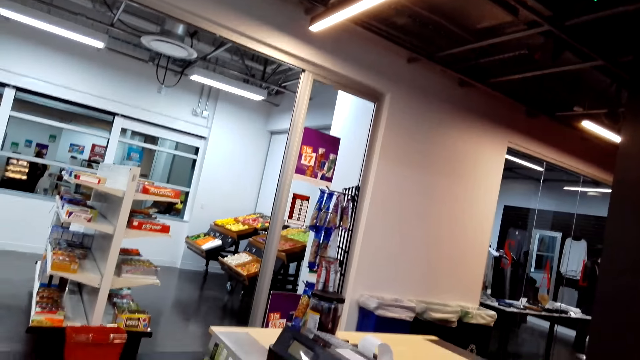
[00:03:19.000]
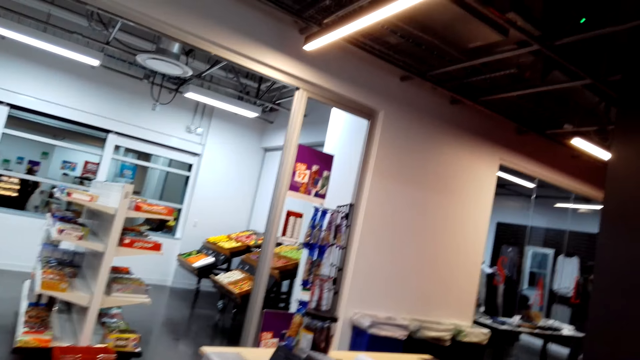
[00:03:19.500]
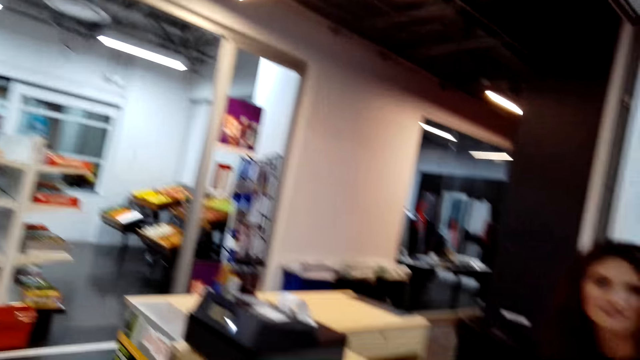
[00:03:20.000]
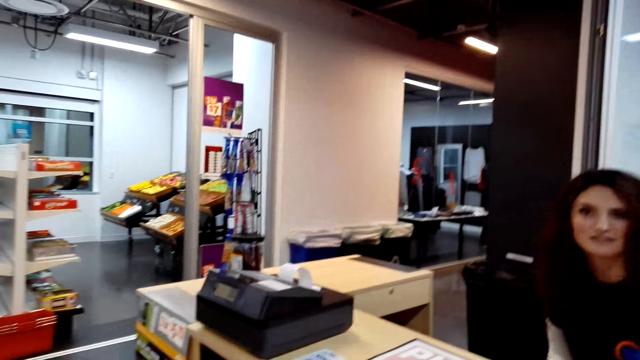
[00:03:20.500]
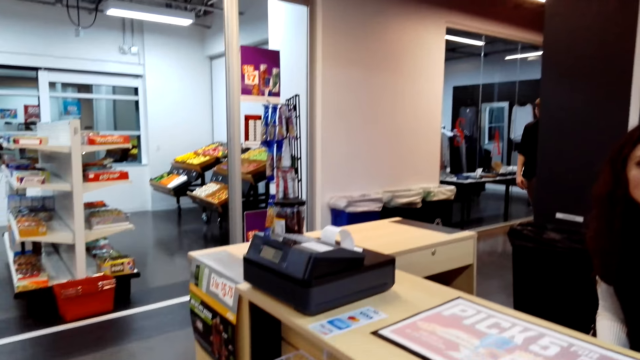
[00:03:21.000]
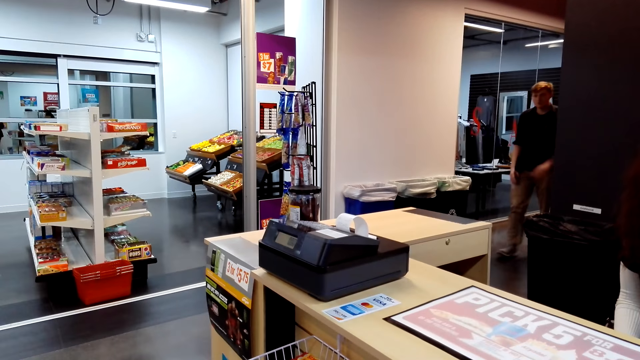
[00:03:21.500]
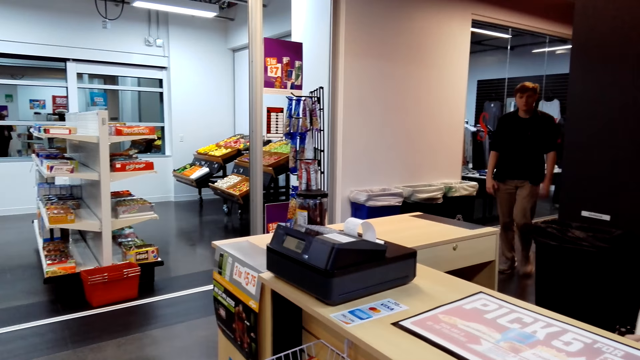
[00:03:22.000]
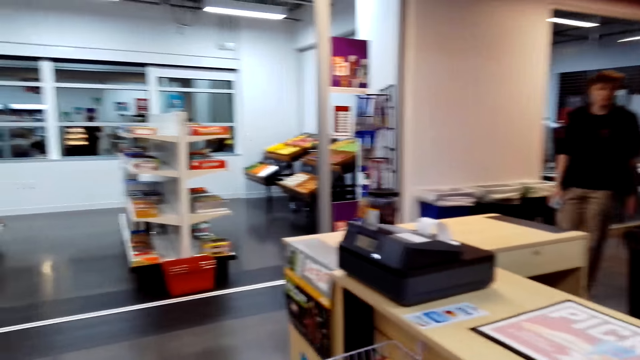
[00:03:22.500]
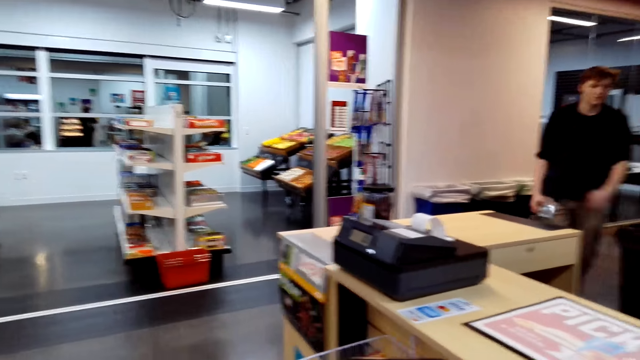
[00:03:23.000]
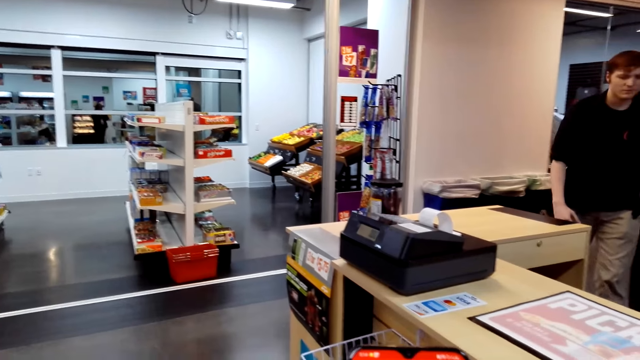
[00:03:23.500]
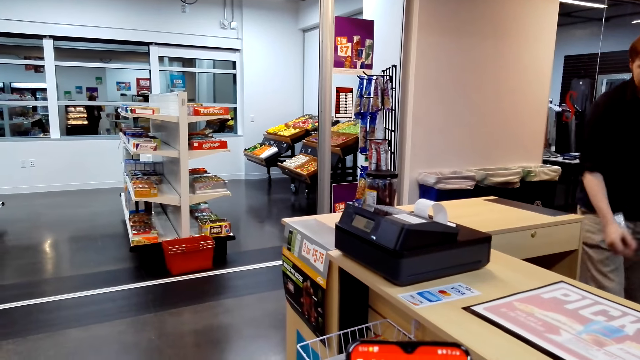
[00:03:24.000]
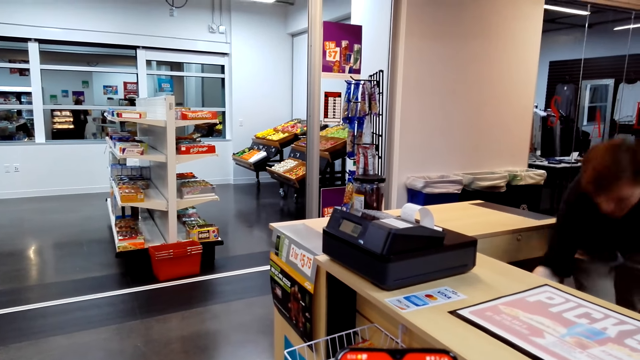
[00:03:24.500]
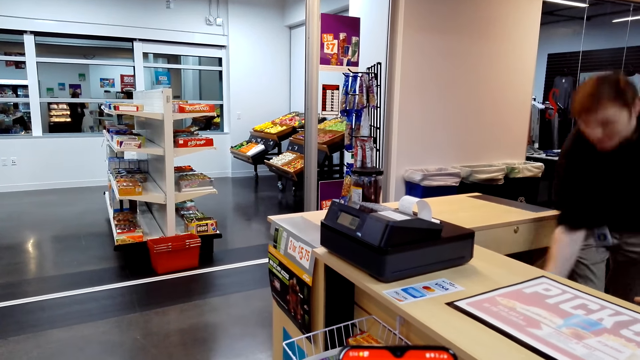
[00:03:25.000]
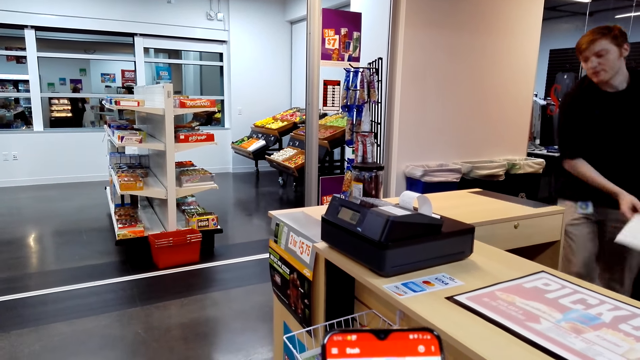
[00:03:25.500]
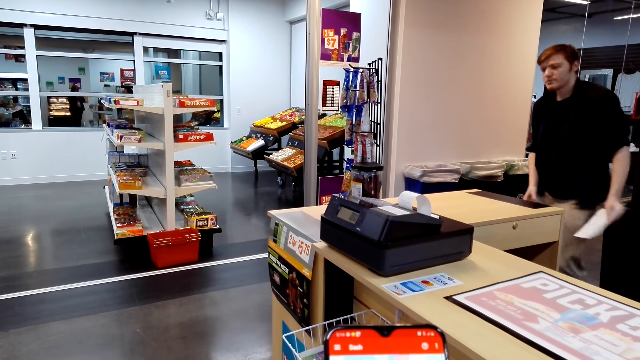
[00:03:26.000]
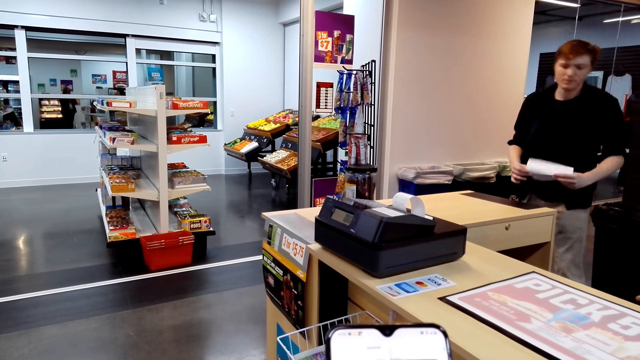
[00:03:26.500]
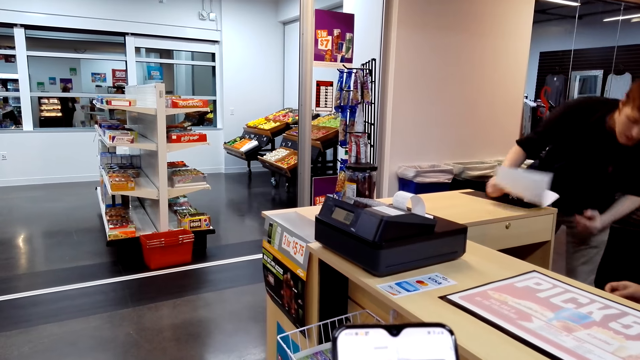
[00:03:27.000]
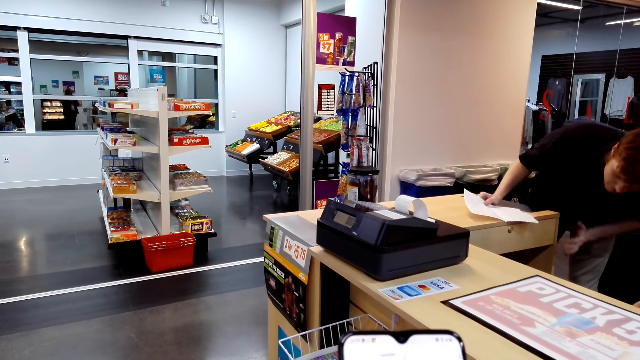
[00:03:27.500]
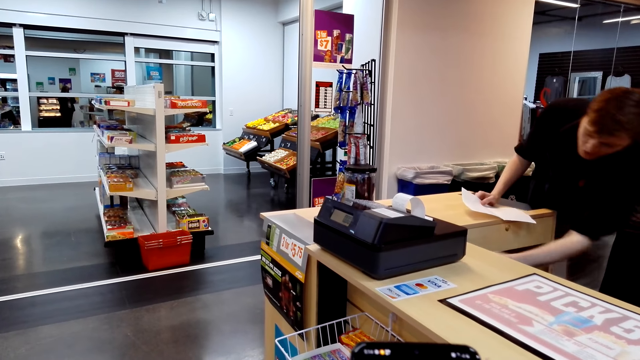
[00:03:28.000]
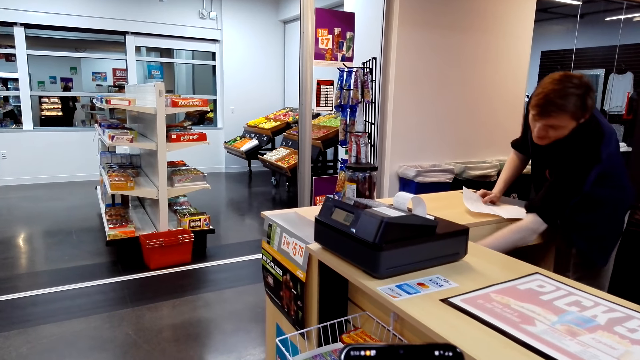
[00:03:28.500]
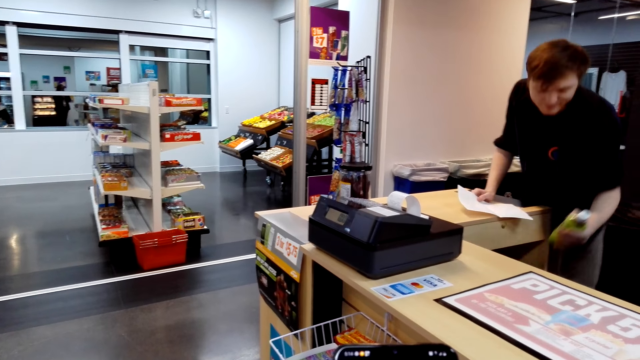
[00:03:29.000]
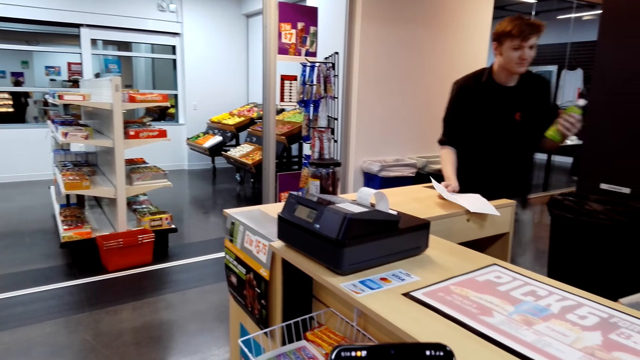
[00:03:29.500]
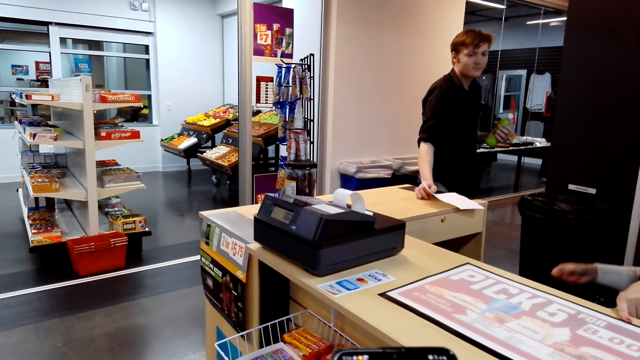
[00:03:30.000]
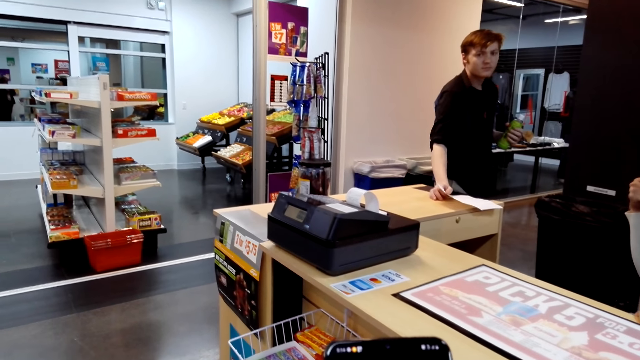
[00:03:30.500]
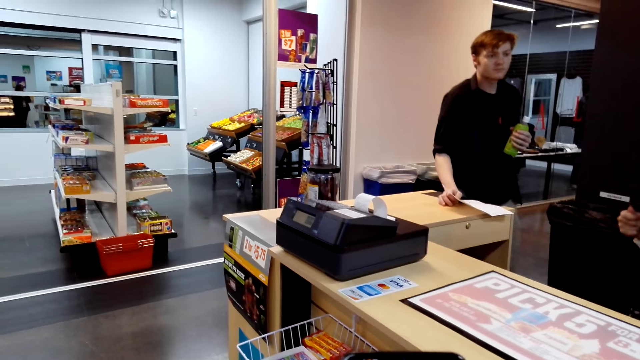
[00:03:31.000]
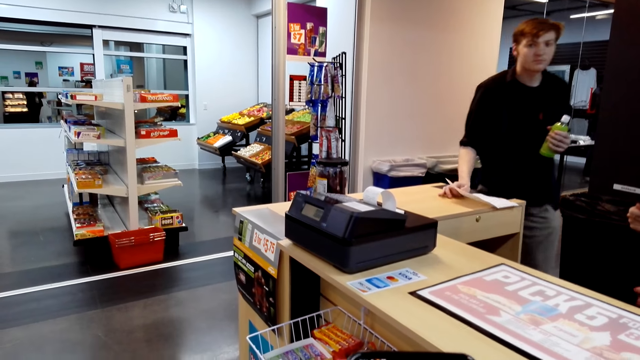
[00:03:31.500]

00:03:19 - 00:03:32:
A man walks. The camera wearer looks at the cellphone. The man picks up a paper, passes the paper to the left hand and passes the paper to the right hand. The man bends and picks up a bottle. A cashier moves the right hand.

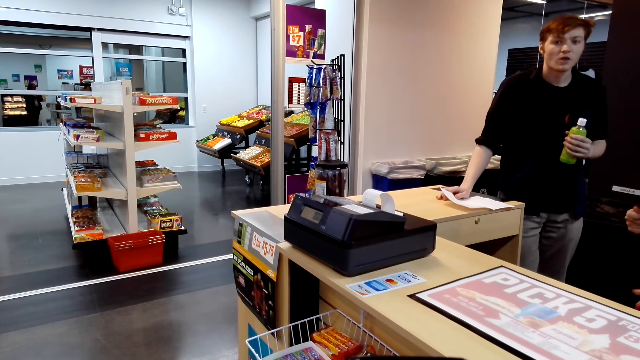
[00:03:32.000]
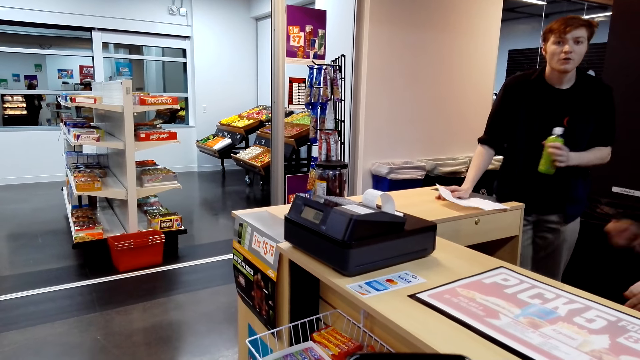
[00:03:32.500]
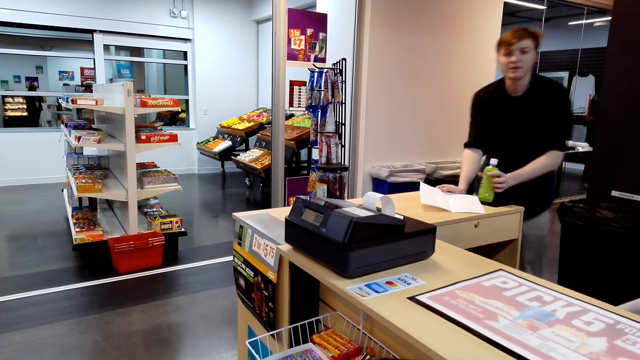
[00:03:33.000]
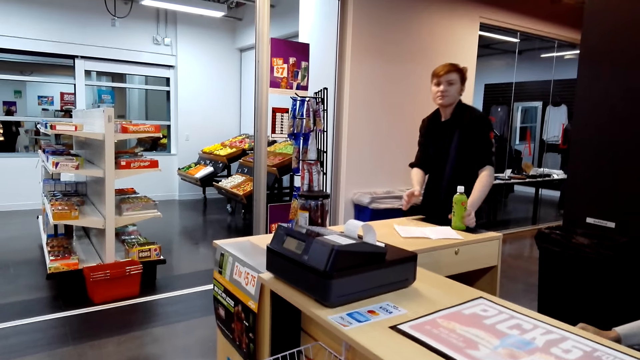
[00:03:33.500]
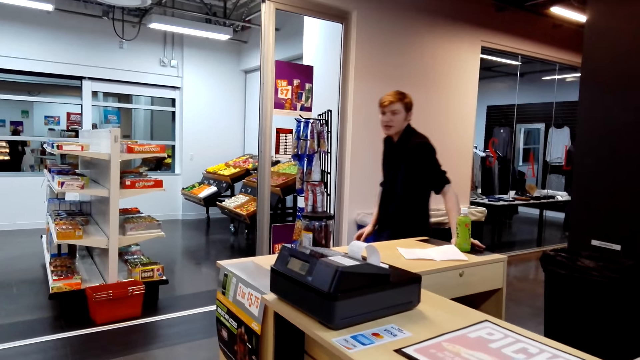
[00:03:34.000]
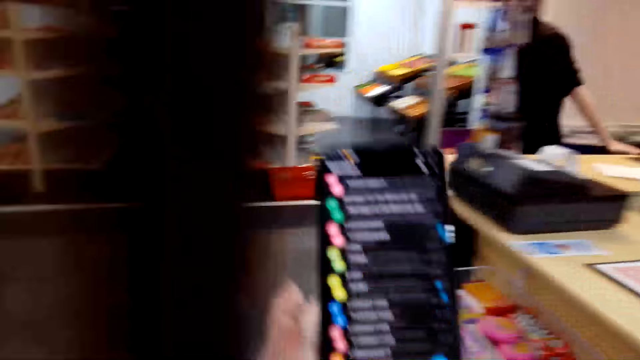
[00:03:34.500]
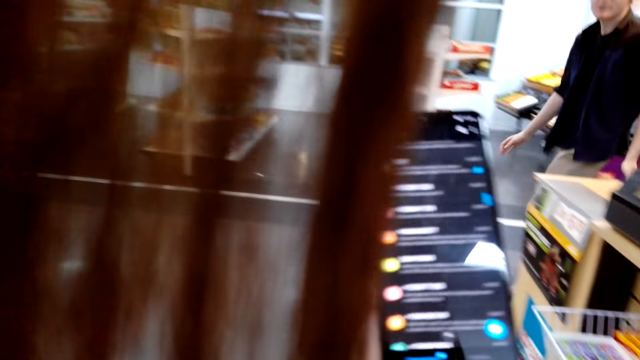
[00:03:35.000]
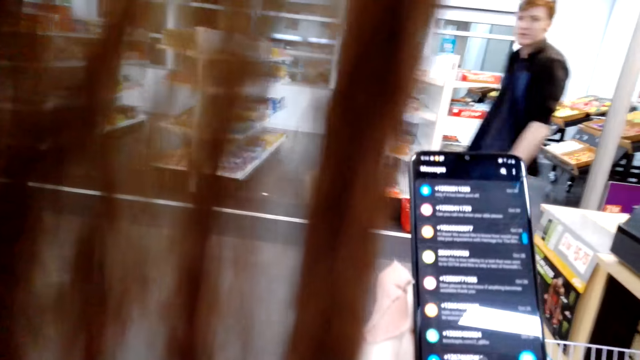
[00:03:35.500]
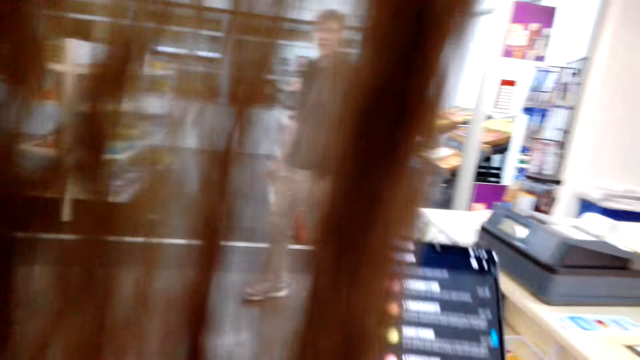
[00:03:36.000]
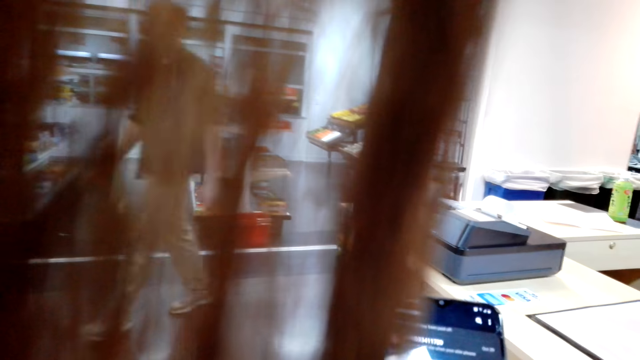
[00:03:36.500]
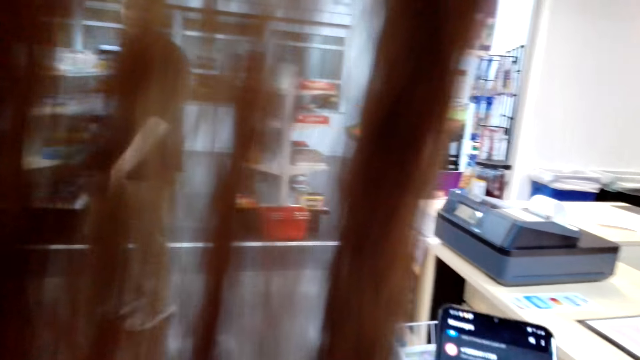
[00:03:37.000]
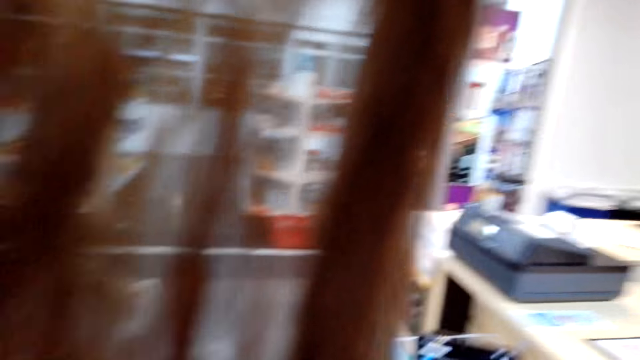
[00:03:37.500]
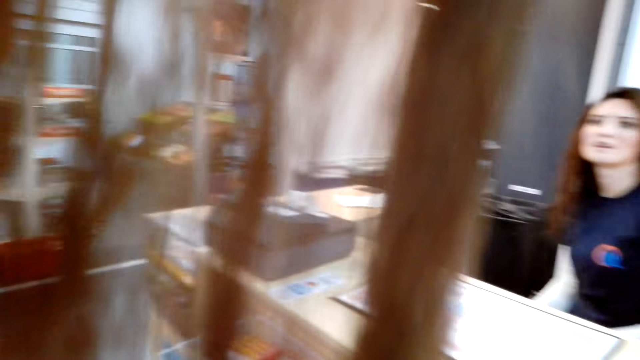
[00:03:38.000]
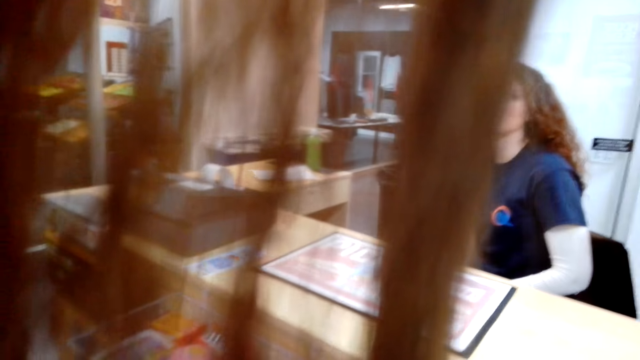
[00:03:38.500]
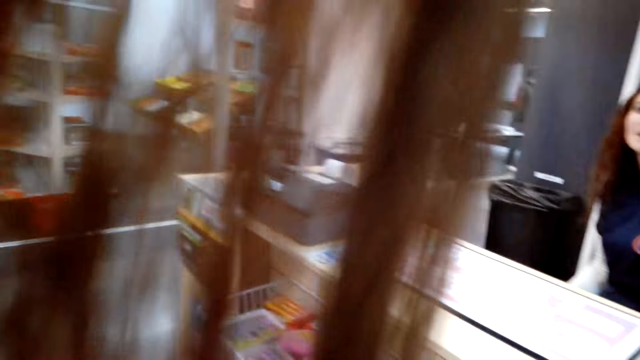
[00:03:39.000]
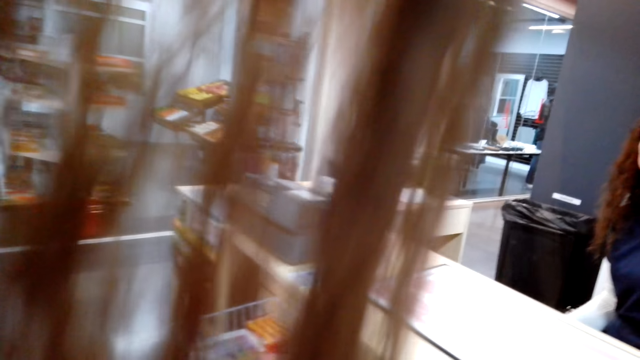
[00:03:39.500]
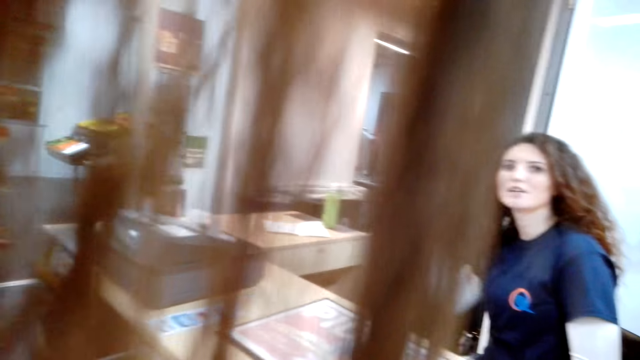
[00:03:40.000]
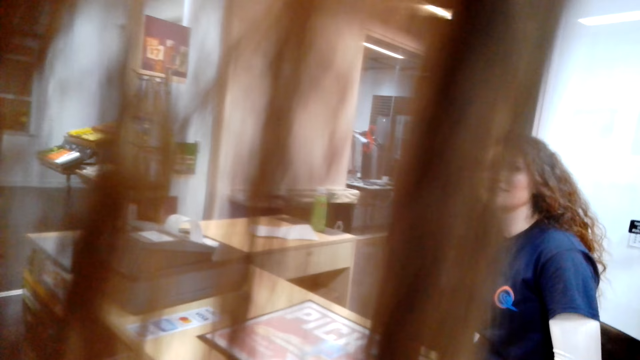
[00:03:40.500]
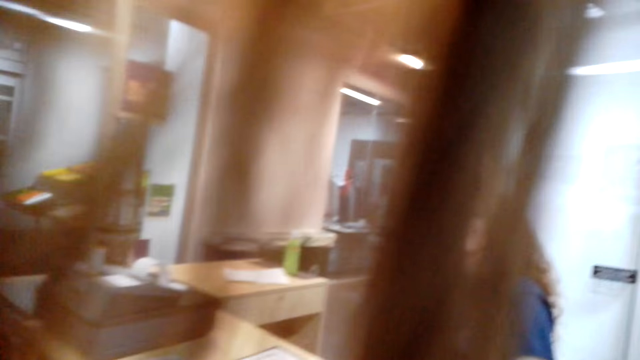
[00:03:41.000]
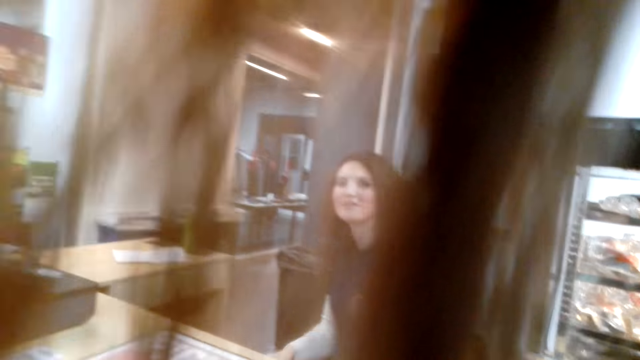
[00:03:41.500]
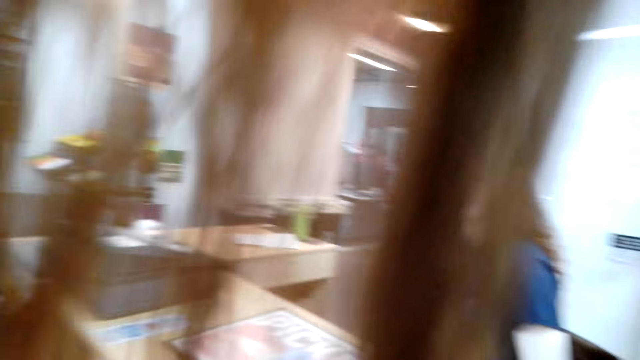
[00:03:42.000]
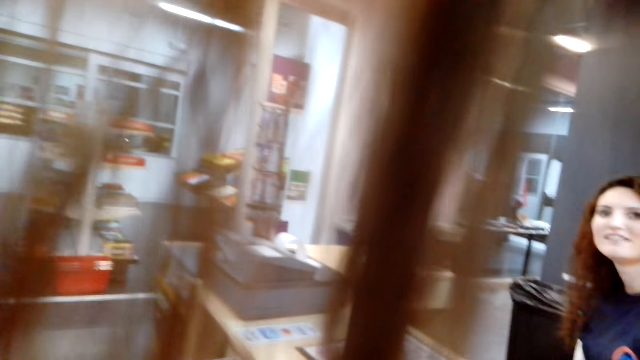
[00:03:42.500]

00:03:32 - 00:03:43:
A man talks to the camera wearer. The man puts the bottle on the counter, puts the paper on the counter and walks. The camera wearer lifts the cellphone. They scroll the phone. A cashier speaks with gestures to the camera wearer.
